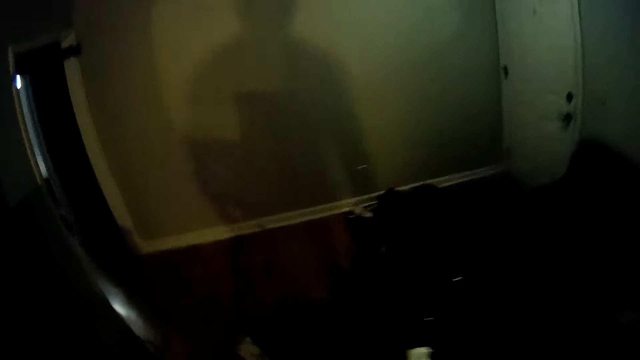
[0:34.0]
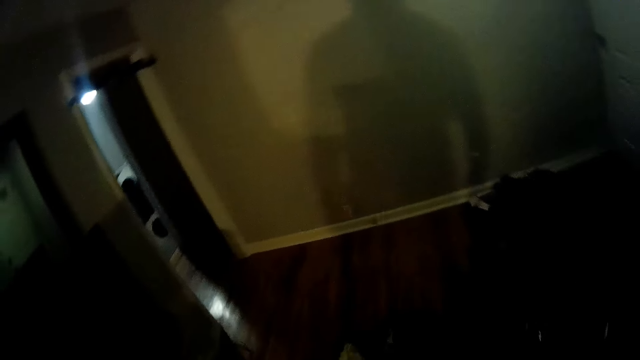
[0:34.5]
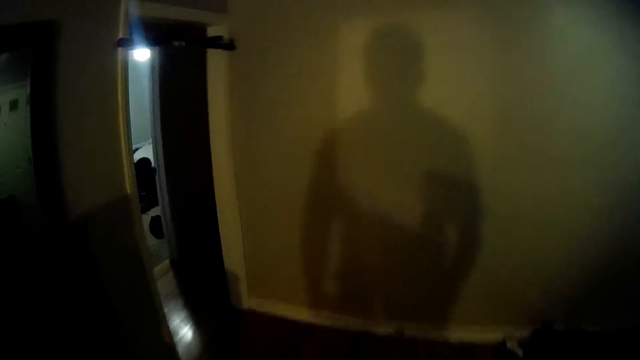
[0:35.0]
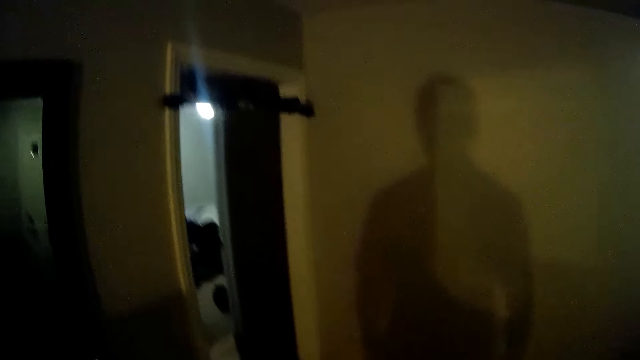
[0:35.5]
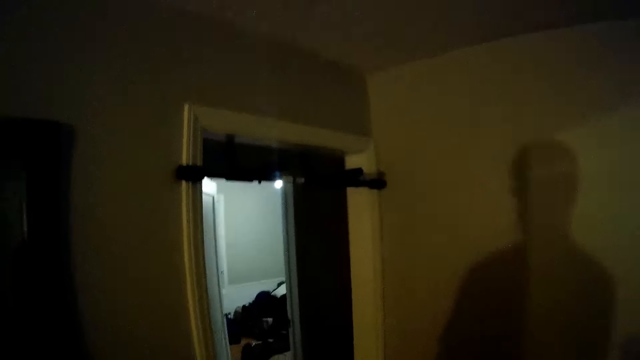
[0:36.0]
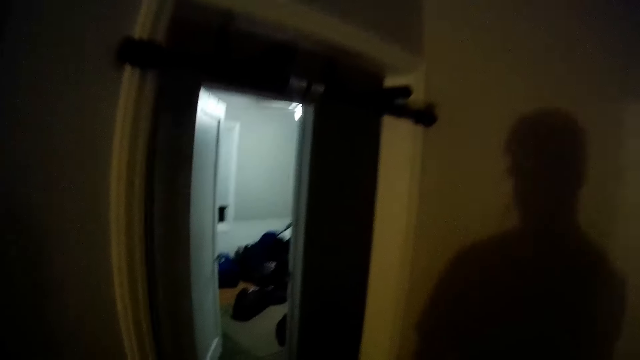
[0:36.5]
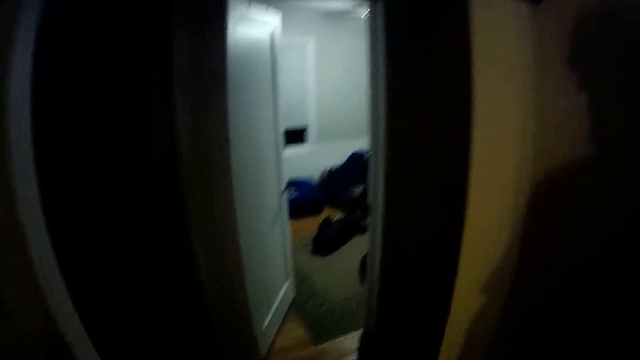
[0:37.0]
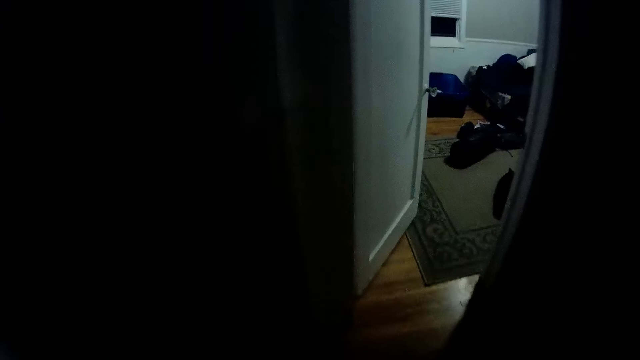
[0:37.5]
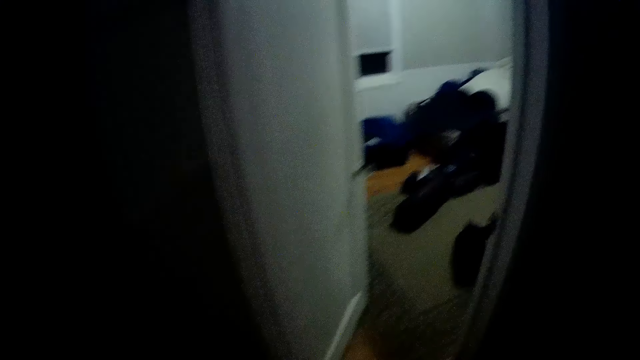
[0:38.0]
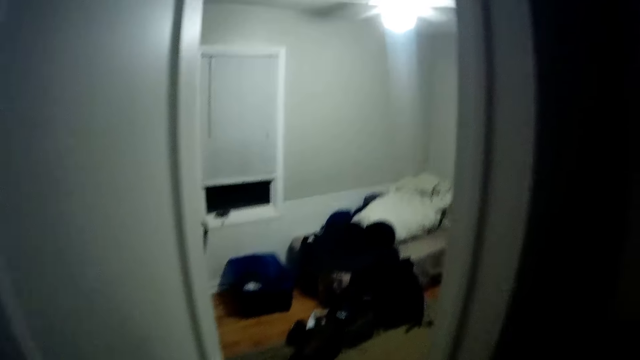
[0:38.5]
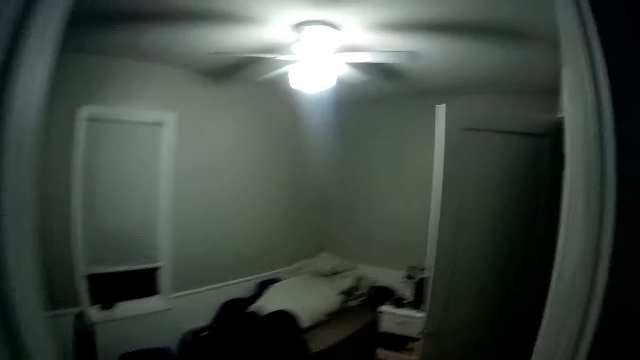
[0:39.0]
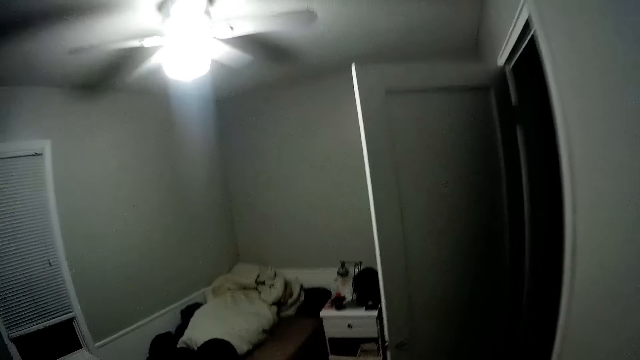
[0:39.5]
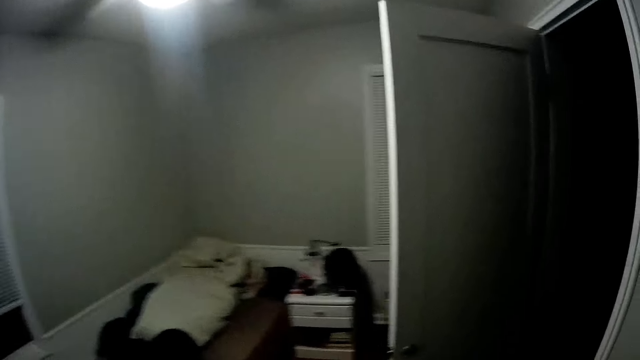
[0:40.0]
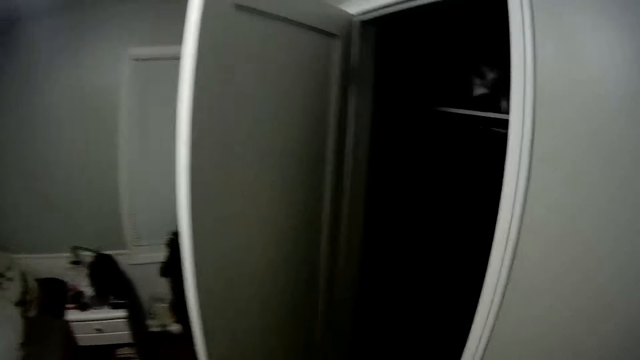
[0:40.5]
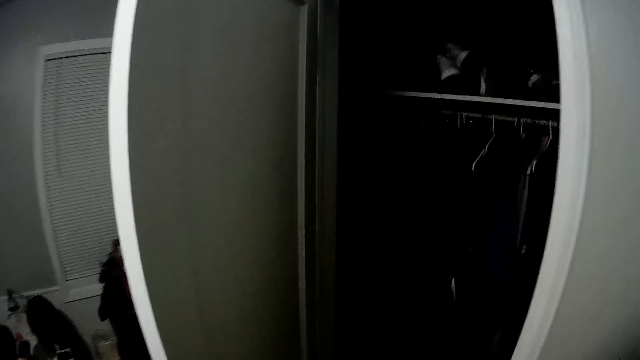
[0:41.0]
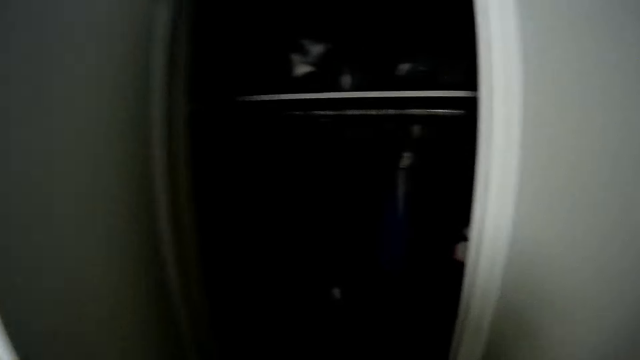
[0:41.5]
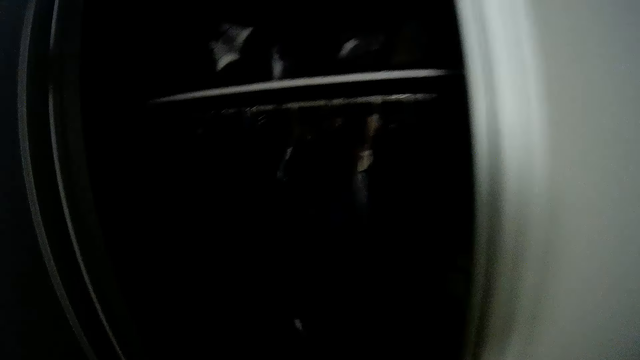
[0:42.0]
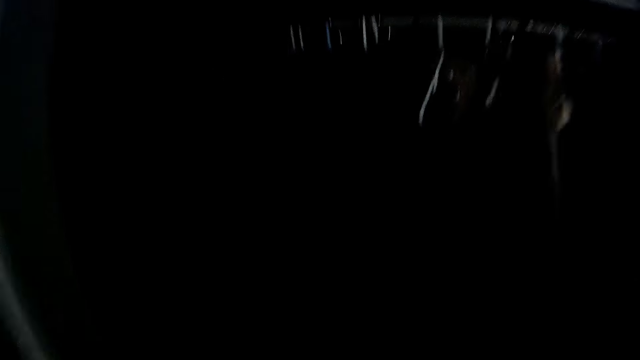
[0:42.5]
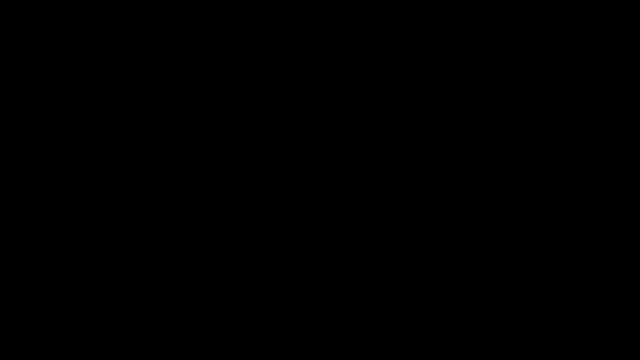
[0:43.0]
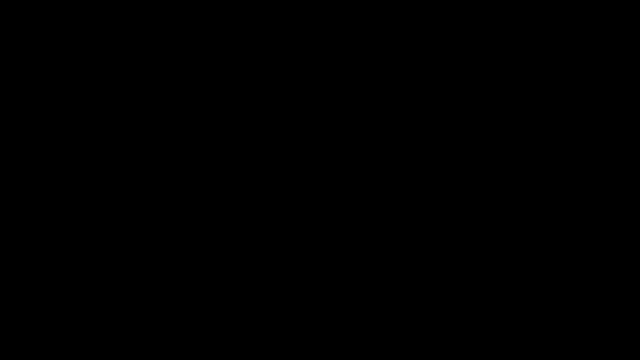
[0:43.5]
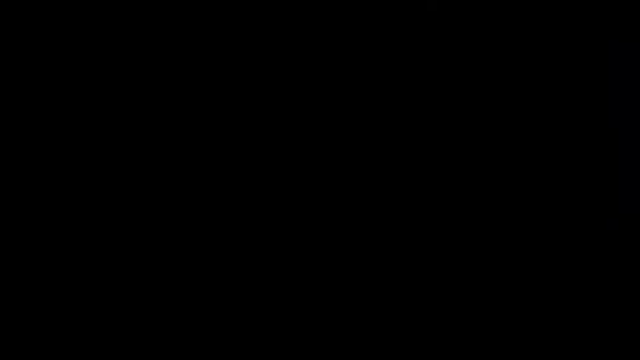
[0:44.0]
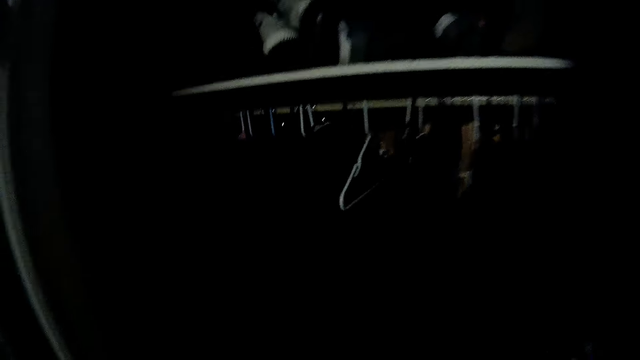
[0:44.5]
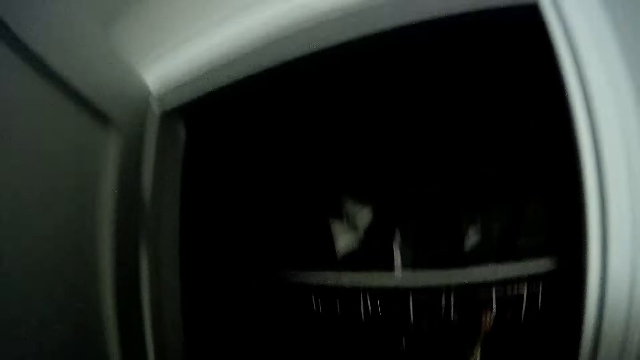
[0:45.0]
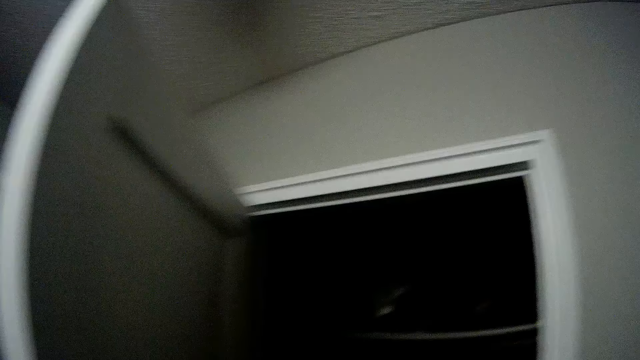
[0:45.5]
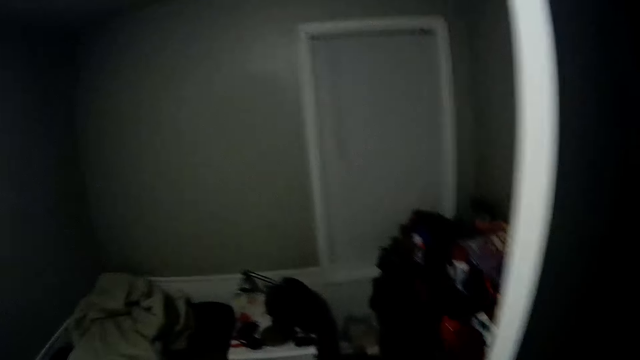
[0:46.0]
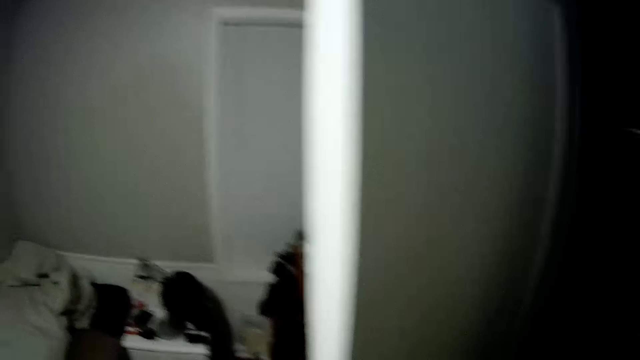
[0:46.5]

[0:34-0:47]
The camera wearer walks into a room. They walk out of the room and walk into another room. They pick up a cloth from a closet.

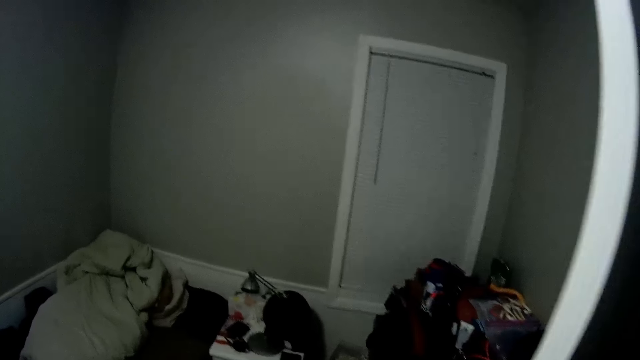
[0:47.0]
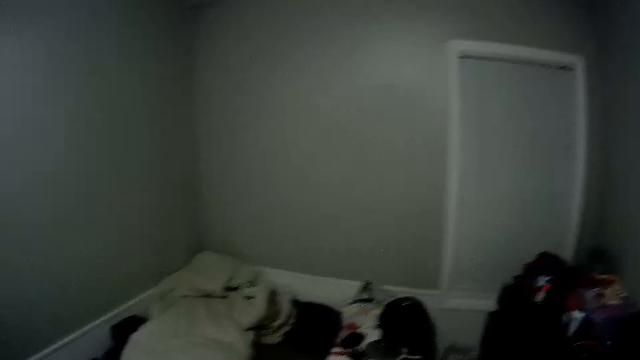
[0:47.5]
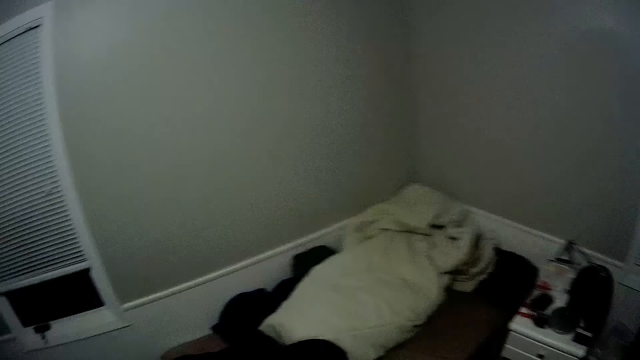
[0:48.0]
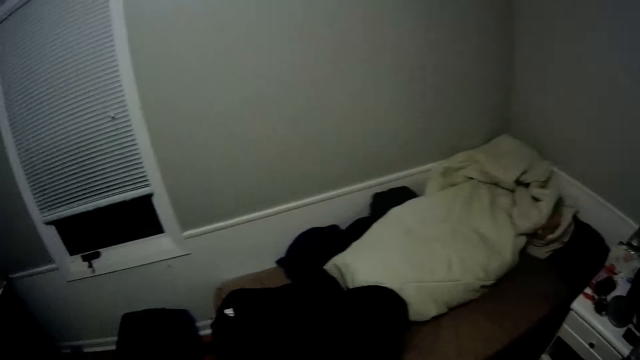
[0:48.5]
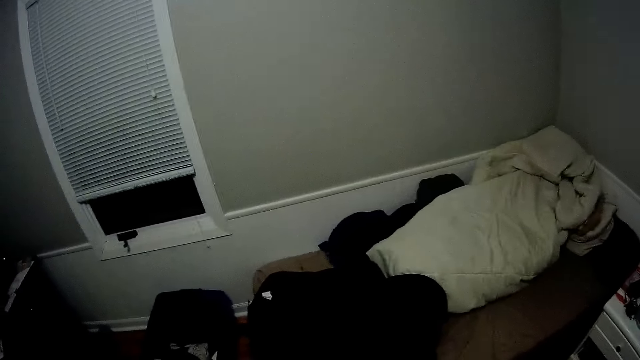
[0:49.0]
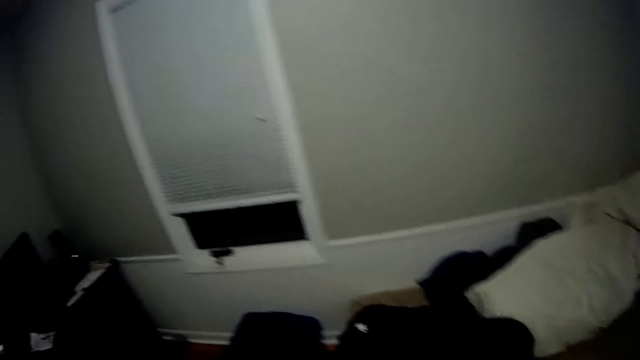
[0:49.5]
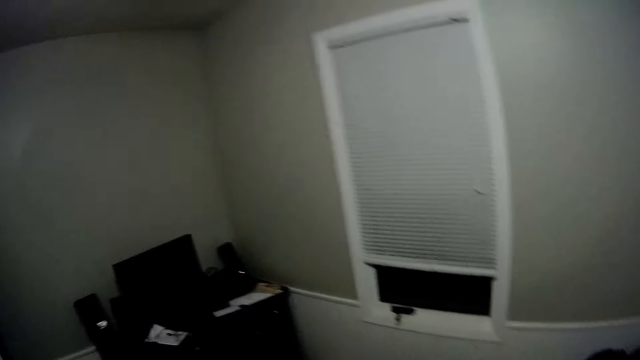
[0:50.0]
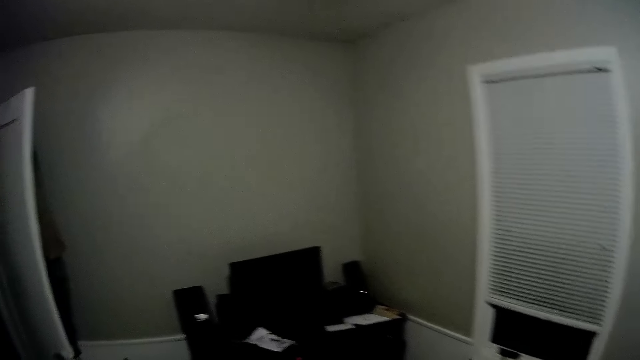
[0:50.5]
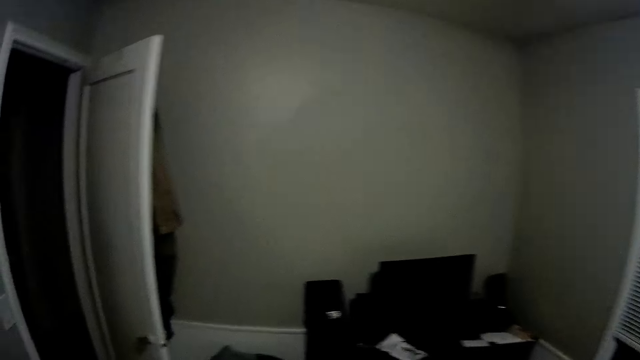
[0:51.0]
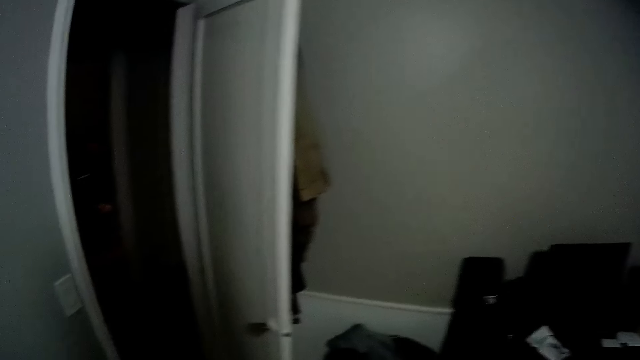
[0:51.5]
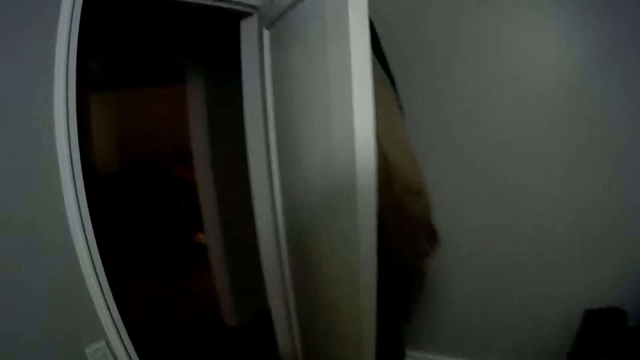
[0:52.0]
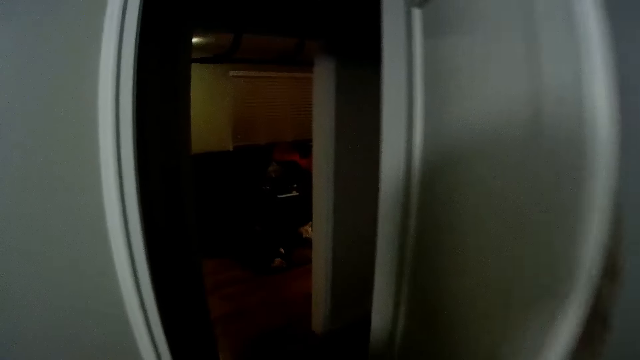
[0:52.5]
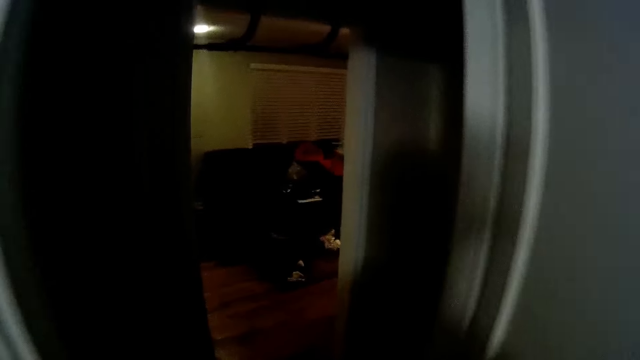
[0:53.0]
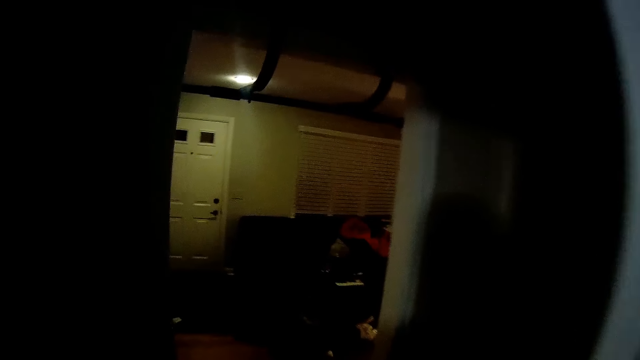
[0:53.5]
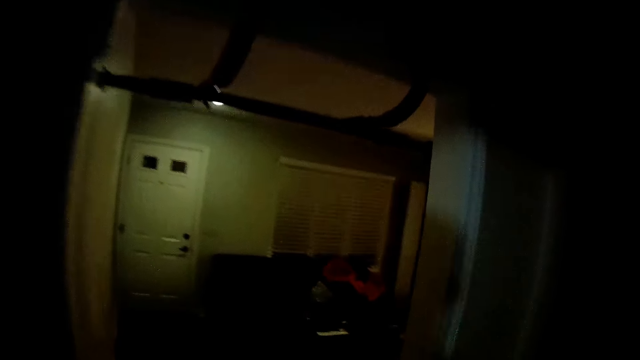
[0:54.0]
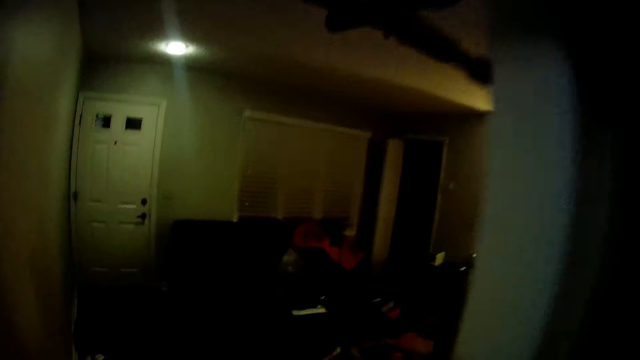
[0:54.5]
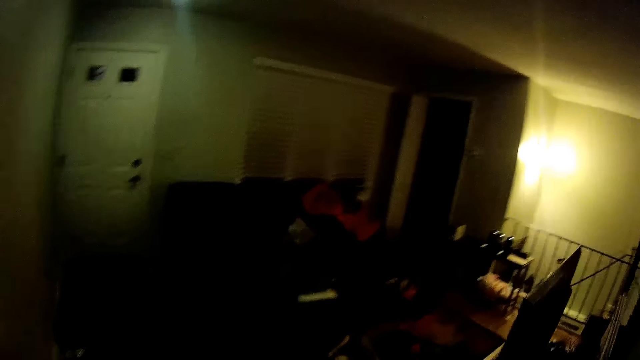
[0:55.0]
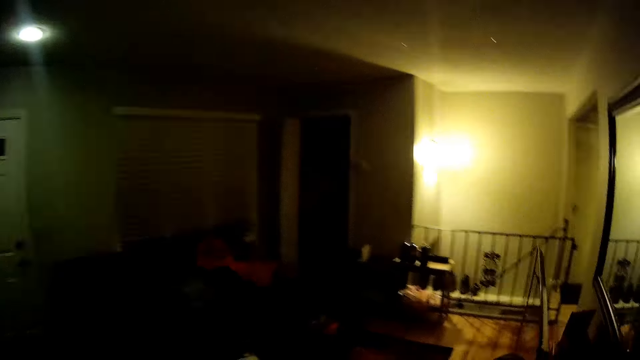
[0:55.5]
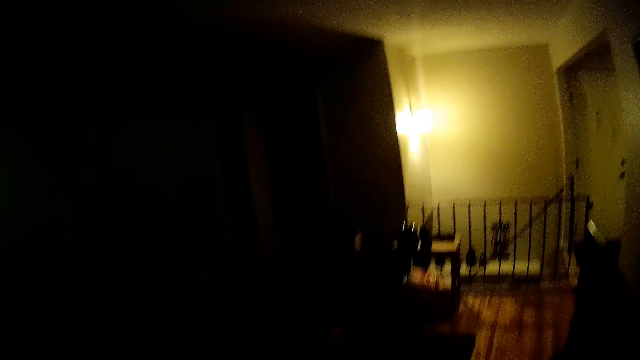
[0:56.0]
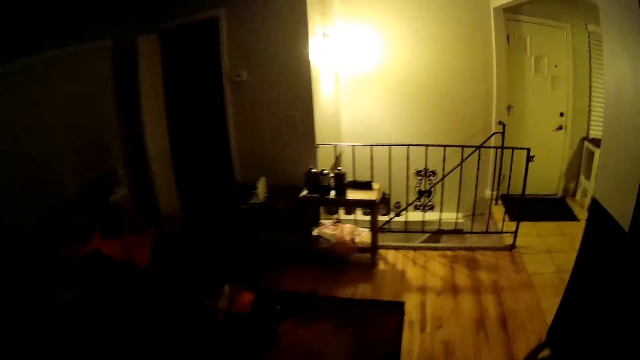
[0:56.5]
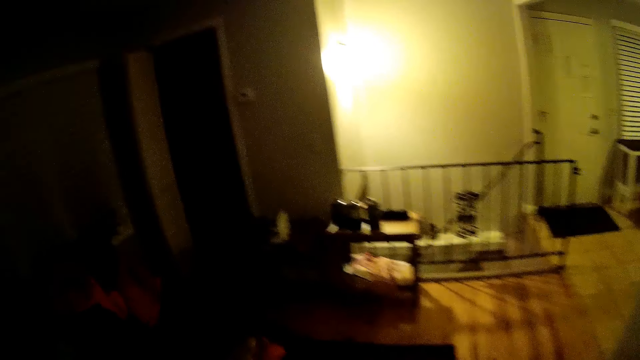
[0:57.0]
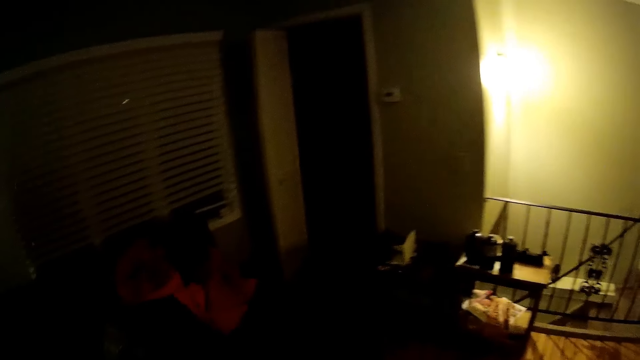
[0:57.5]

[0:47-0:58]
The camera wearer walks back to the sitting room. They walk out of the room.
